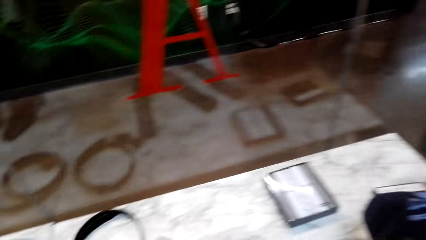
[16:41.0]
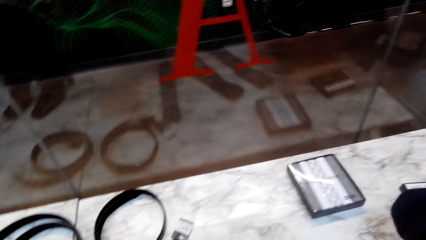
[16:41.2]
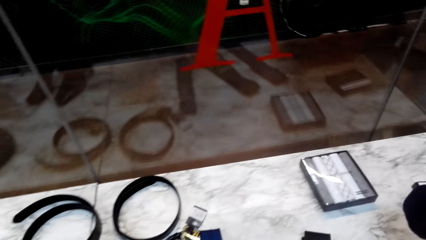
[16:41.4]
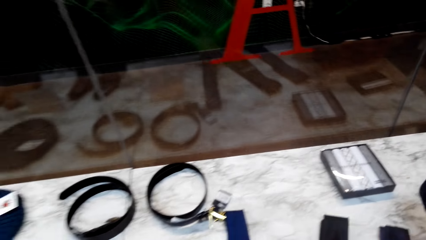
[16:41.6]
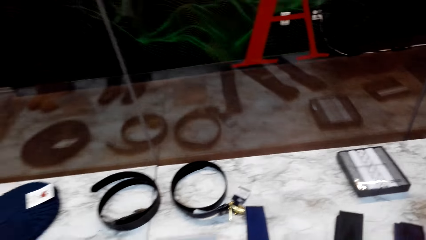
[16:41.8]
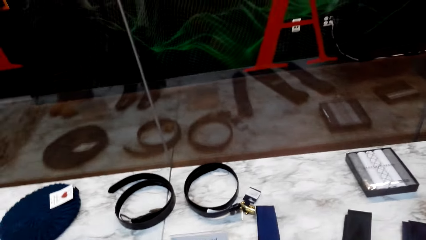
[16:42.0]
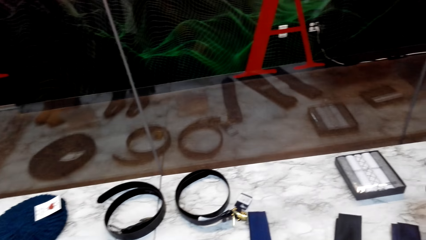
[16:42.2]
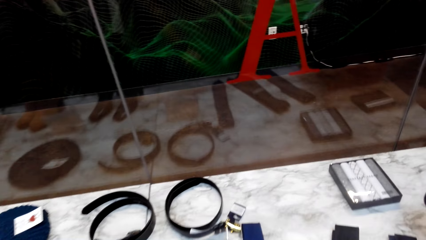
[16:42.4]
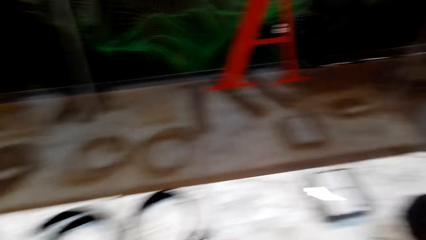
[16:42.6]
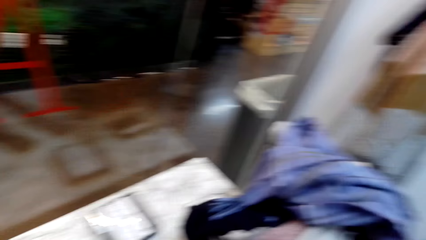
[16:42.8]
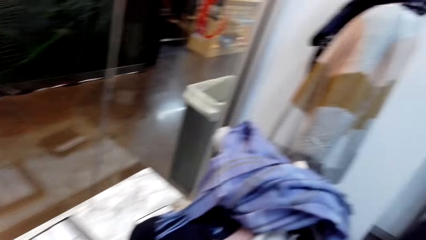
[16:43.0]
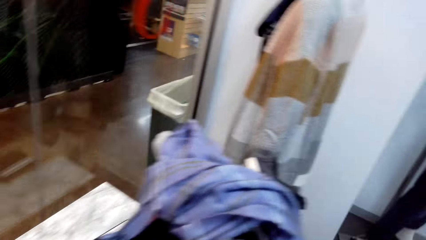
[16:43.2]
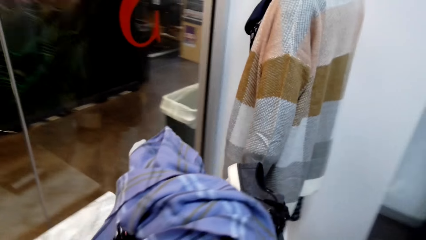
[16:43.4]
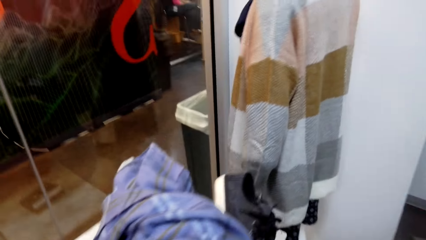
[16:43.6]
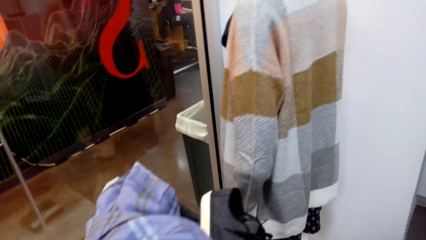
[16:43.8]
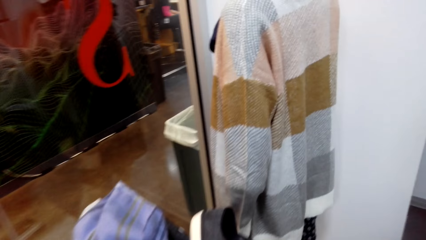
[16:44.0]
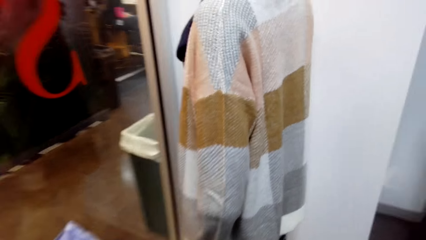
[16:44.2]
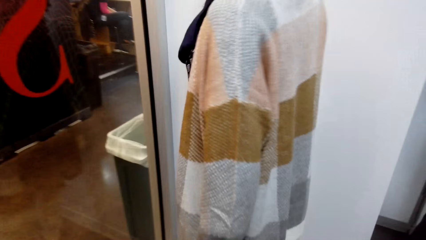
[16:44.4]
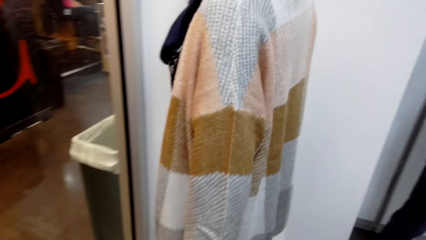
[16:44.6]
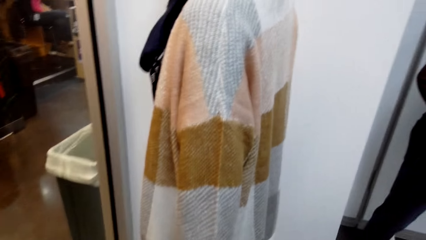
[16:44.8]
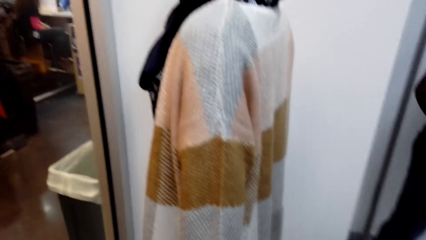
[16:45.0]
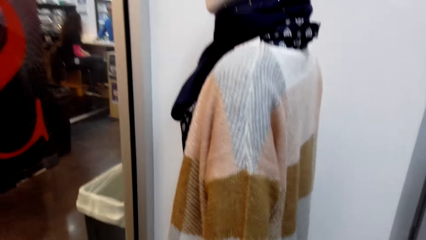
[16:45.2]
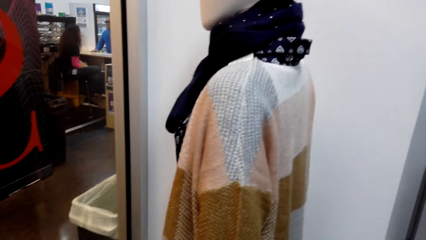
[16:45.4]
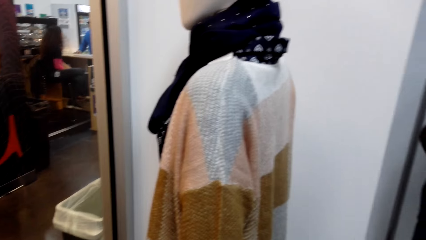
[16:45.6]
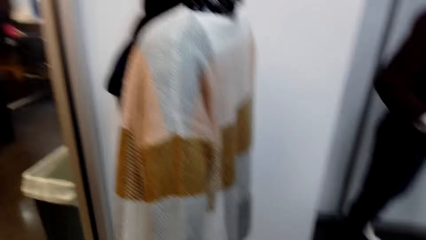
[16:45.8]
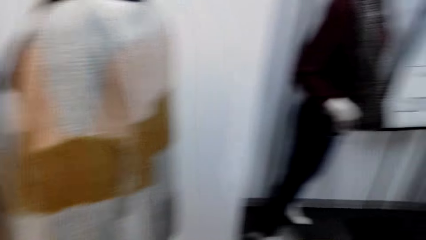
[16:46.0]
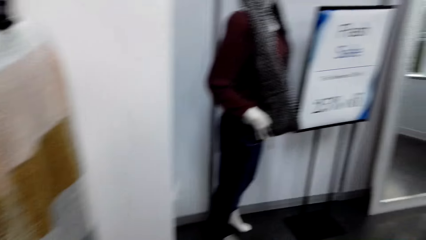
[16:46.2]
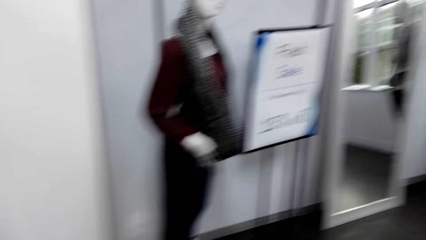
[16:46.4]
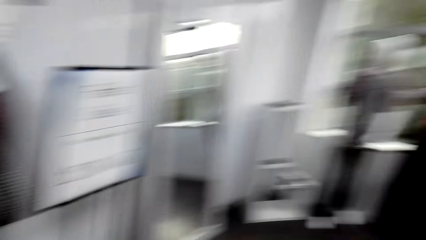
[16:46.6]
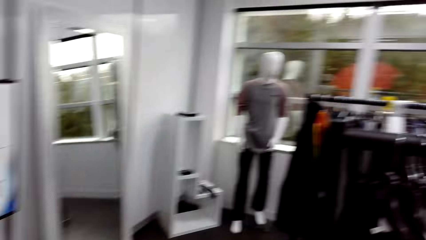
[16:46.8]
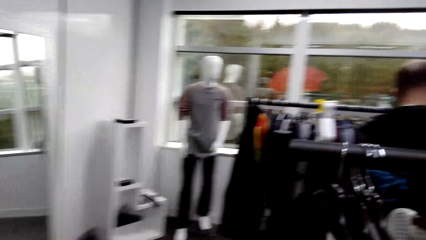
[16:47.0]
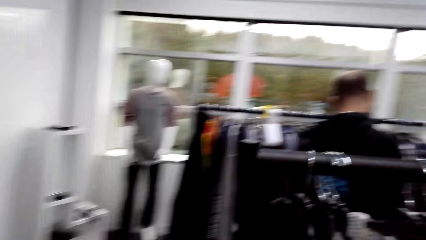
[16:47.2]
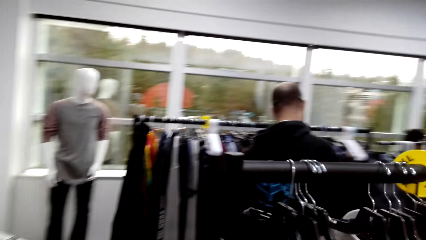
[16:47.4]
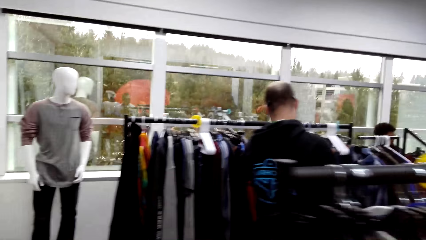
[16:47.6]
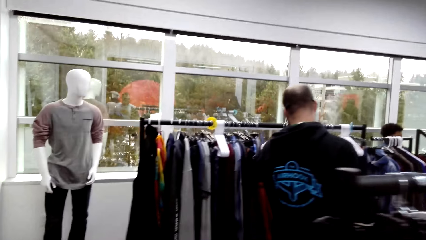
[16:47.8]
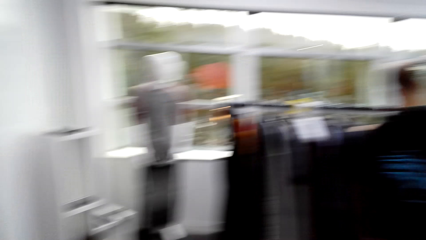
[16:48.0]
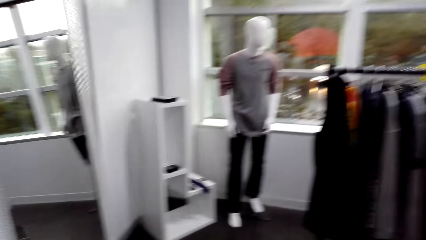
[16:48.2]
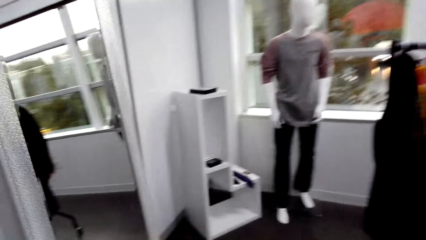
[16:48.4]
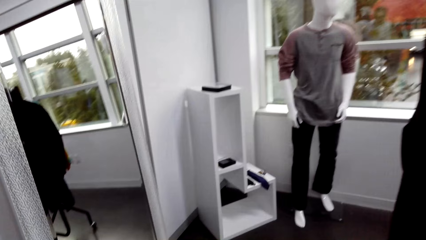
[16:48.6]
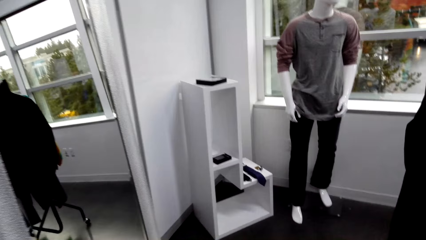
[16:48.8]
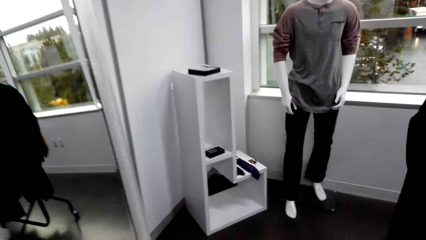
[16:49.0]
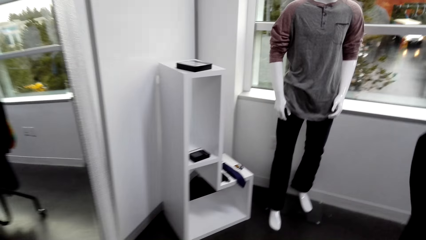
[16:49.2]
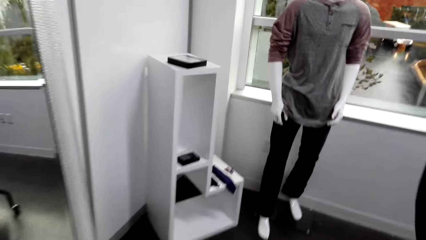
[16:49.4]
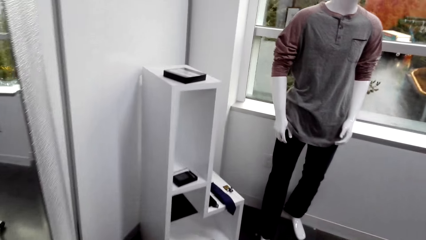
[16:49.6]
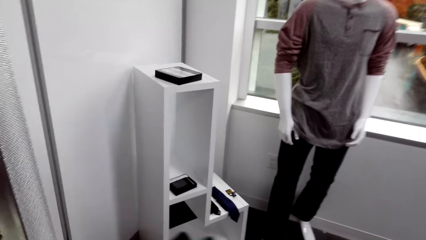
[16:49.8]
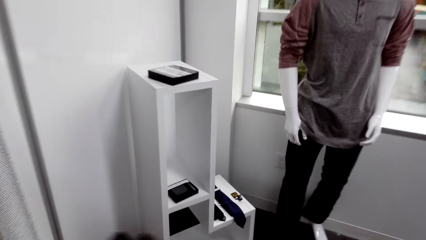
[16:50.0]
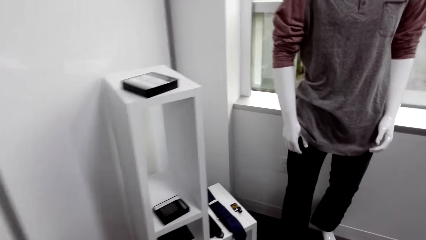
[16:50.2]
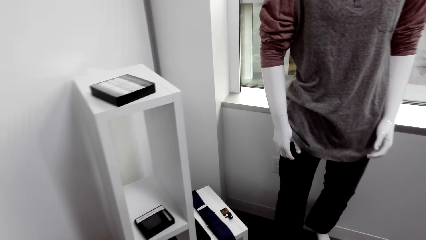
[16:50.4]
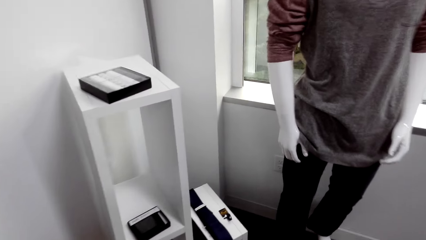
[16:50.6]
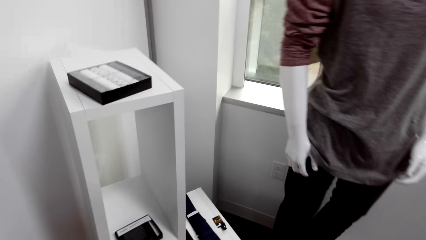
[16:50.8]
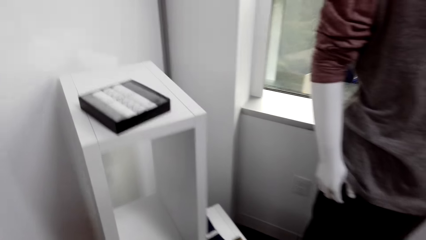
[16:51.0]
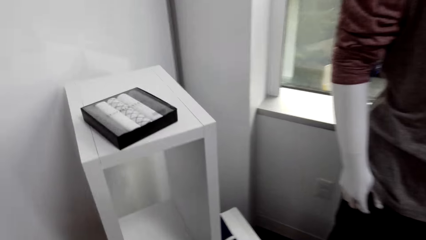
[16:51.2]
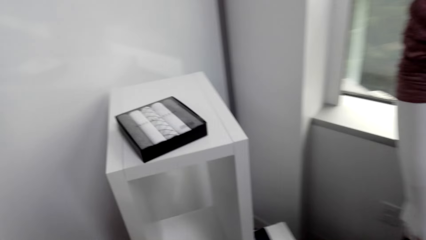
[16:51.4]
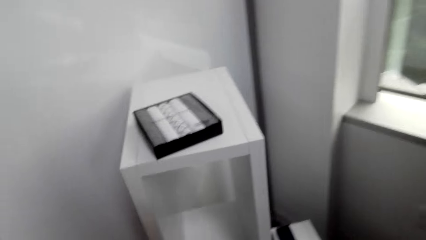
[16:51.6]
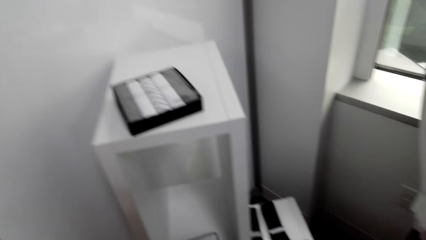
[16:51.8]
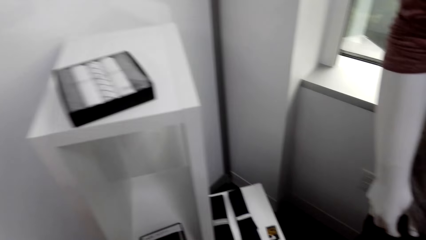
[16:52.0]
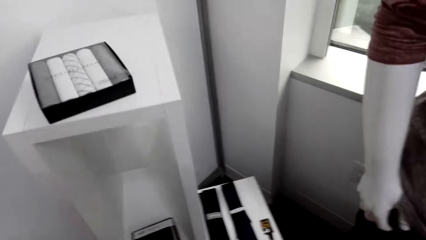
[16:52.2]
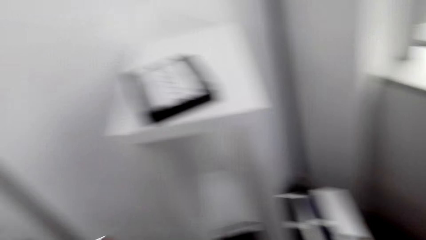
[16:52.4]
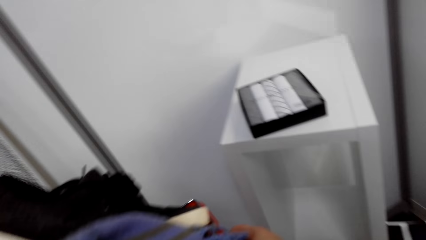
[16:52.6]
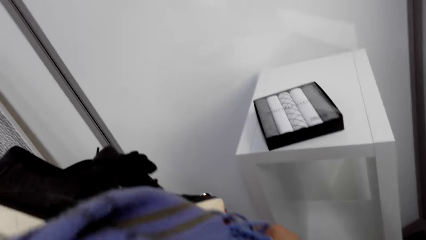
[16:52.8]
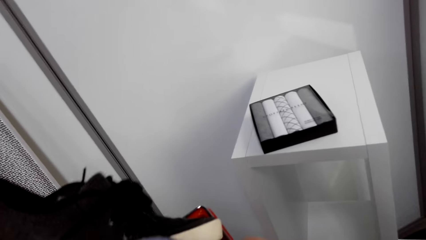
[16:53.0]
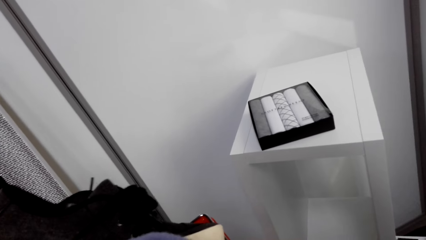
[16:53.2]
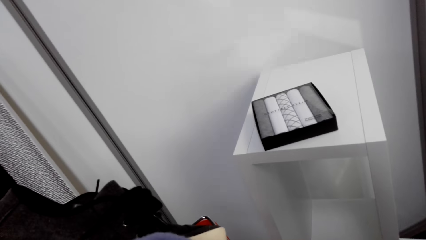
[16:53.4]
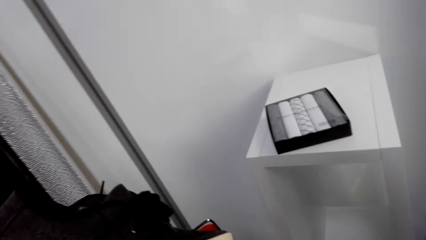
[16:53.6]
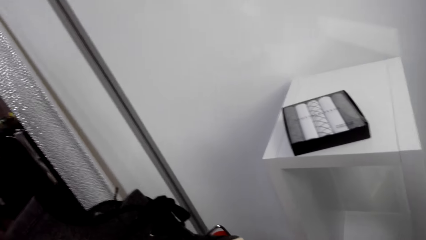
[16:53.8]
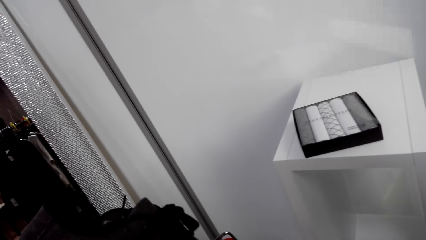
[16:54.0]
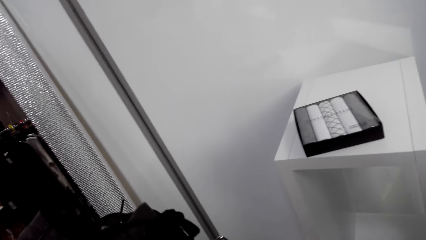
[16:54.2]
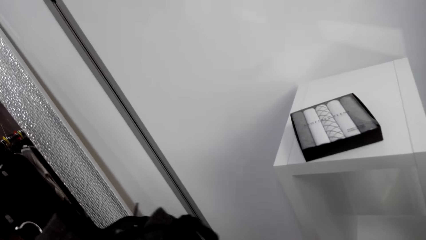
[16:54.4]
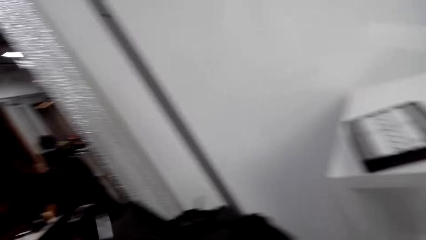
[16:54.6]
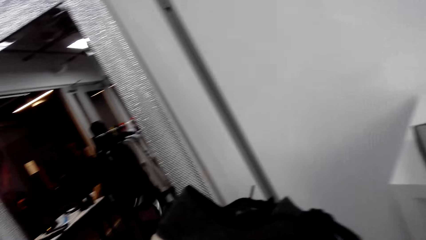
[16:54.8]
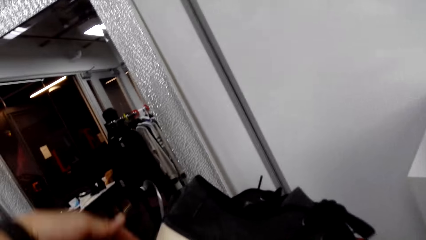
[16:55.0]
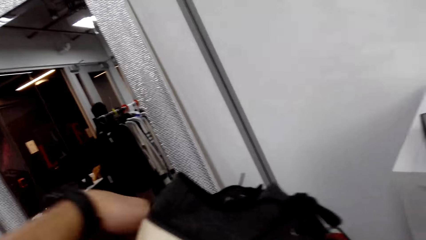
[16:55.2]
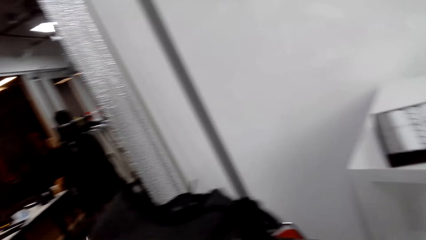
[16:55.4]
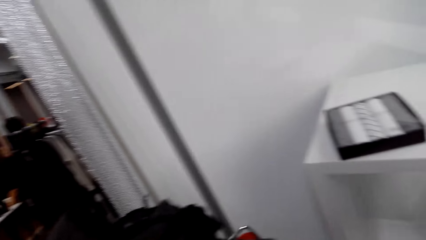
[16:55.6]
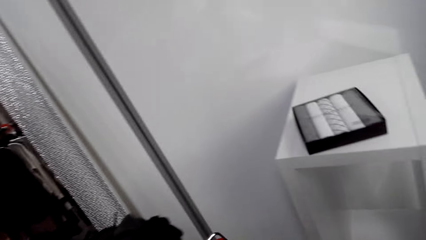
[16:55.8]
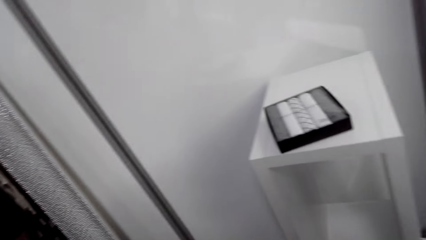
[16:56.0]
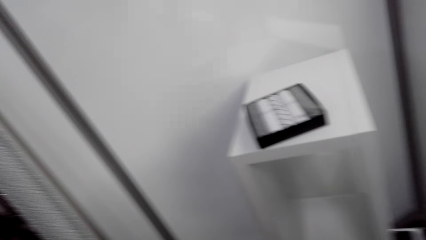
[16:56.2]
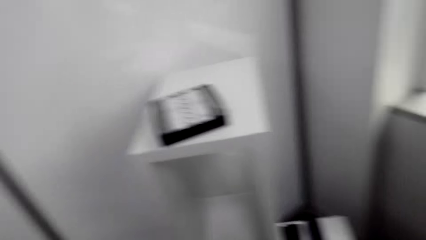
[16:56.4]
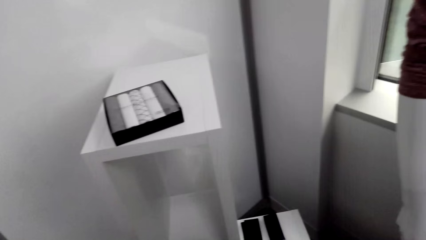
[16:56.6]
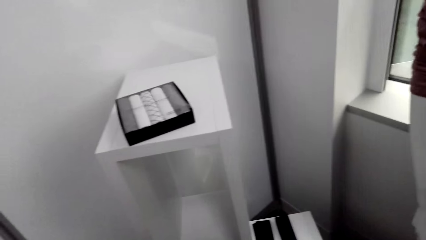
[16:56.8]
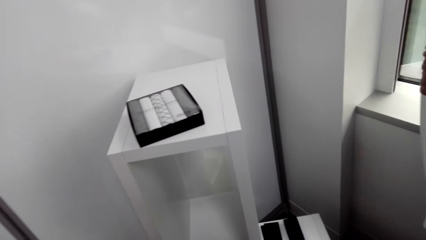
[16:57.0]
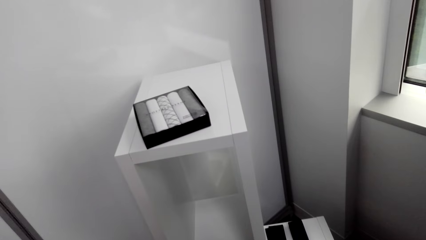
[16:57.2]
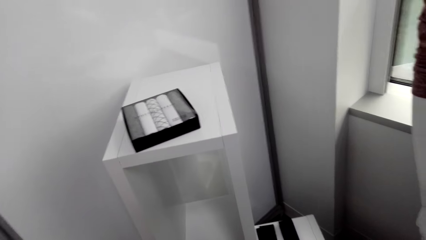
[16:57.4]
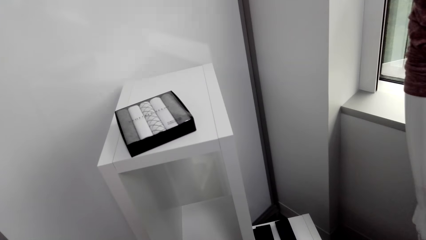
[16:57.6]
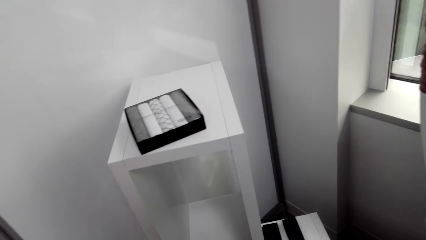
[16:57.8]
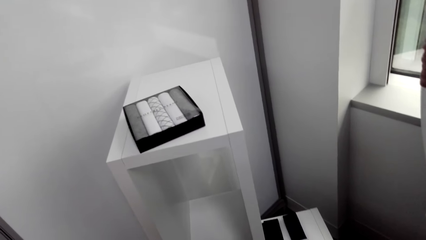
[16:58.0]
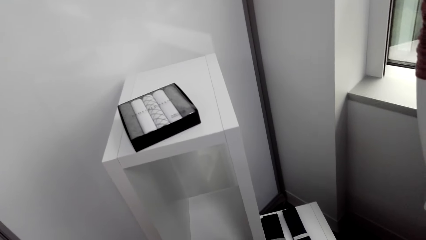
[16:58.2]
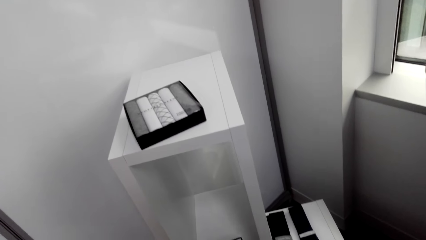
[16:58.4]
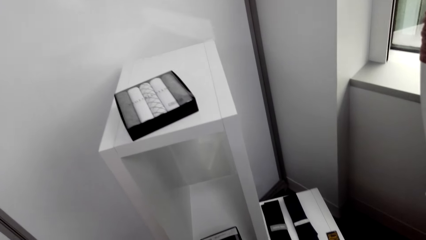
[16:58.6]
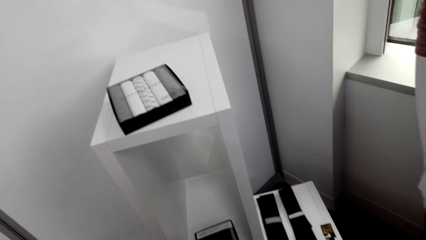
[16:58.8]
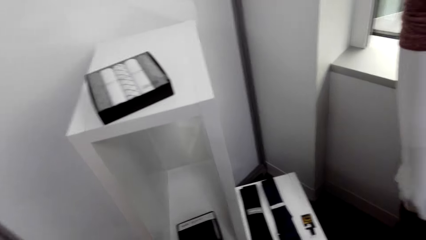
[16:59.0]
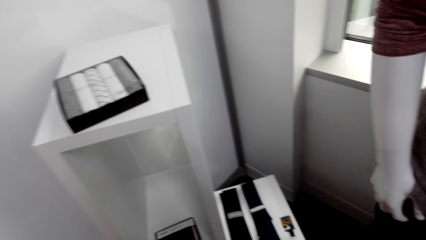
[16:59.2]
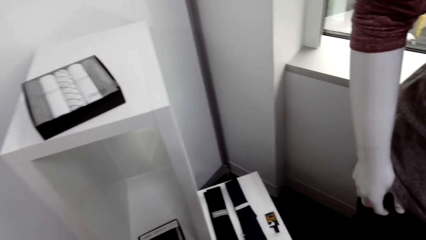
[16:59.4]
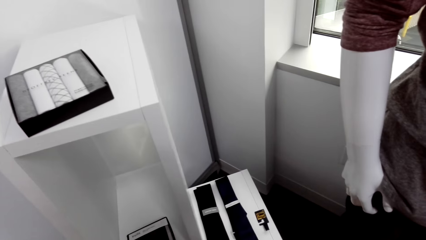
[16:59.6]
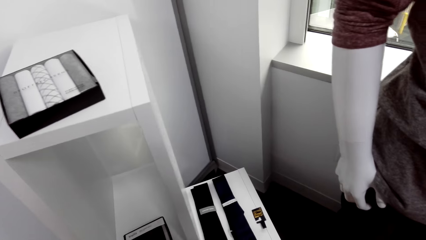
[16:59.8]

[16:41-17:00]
The camera wearer puts the tie on the table. They look around the table. They walk in the boutique room. They hold the clothes. They touch the clothes in the tray.
